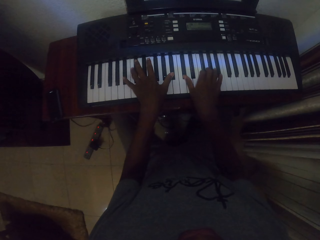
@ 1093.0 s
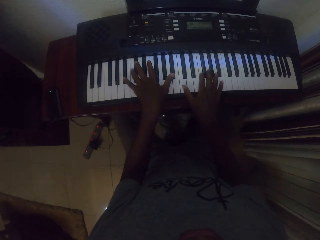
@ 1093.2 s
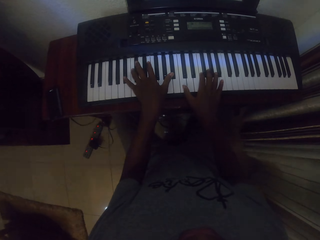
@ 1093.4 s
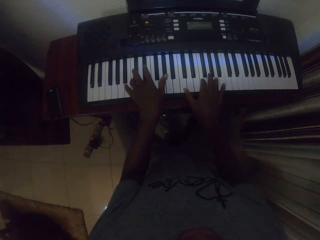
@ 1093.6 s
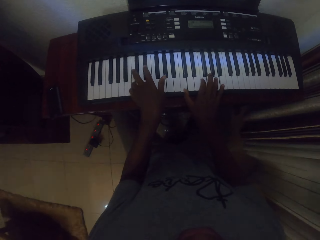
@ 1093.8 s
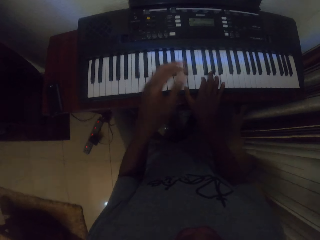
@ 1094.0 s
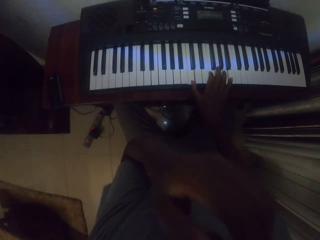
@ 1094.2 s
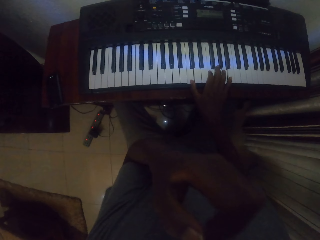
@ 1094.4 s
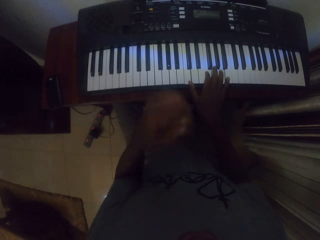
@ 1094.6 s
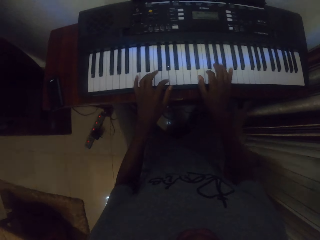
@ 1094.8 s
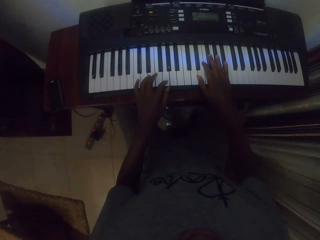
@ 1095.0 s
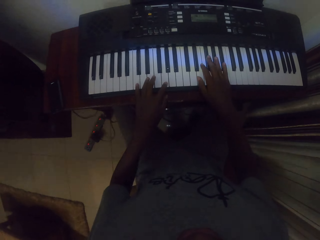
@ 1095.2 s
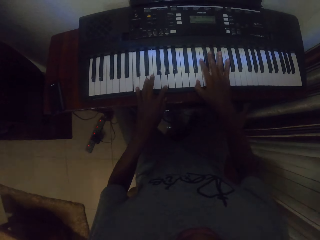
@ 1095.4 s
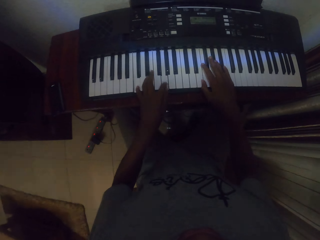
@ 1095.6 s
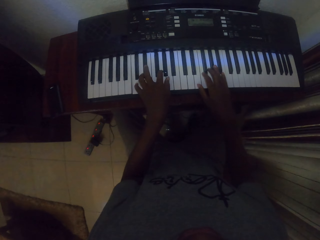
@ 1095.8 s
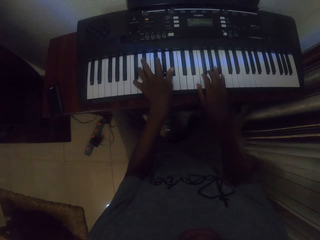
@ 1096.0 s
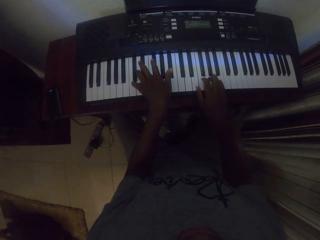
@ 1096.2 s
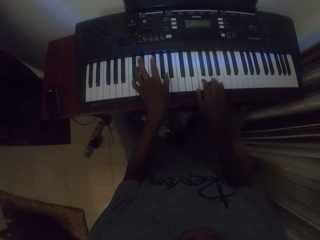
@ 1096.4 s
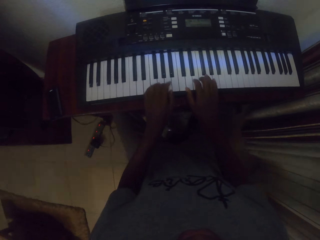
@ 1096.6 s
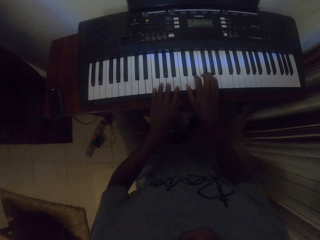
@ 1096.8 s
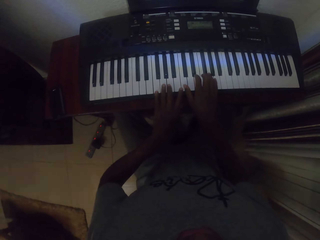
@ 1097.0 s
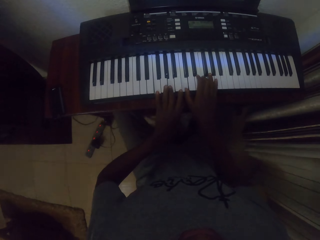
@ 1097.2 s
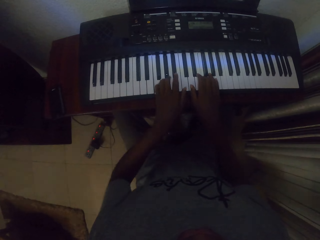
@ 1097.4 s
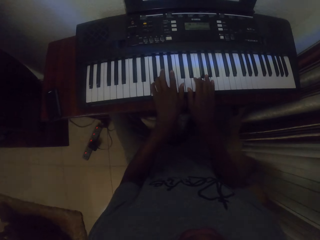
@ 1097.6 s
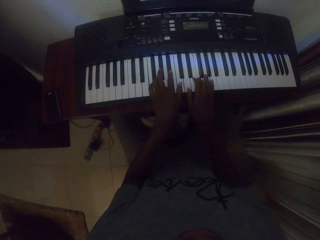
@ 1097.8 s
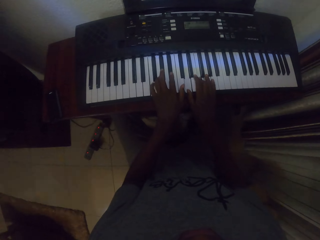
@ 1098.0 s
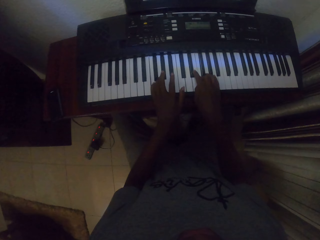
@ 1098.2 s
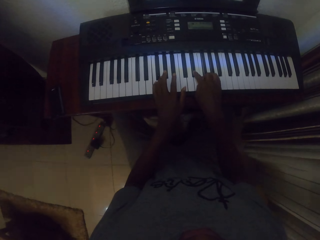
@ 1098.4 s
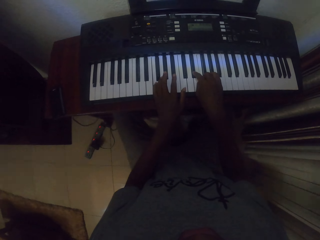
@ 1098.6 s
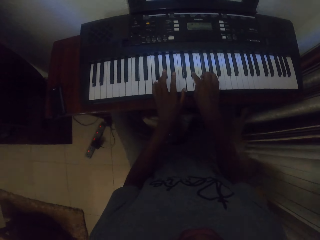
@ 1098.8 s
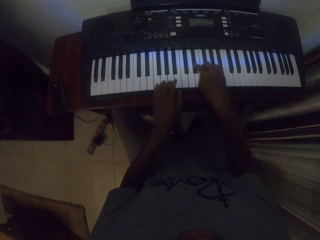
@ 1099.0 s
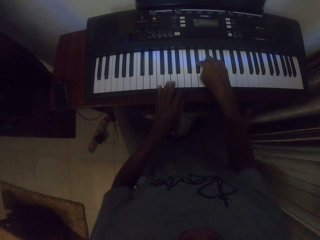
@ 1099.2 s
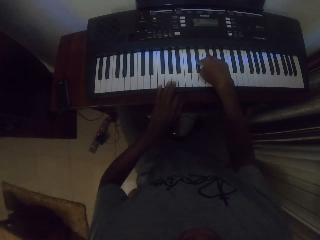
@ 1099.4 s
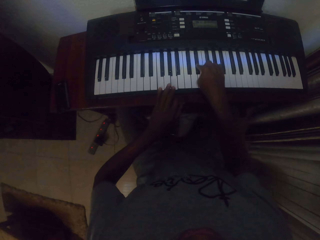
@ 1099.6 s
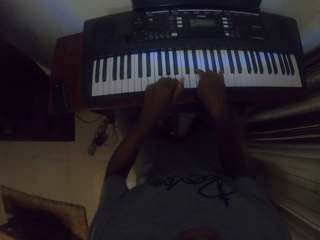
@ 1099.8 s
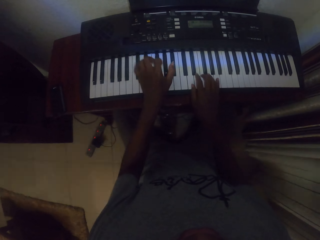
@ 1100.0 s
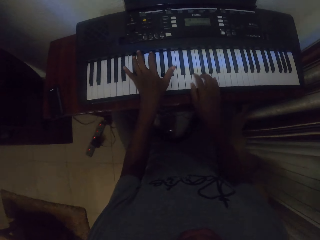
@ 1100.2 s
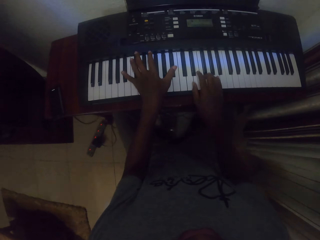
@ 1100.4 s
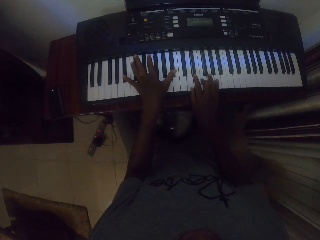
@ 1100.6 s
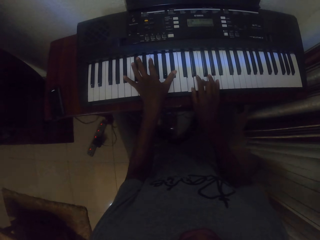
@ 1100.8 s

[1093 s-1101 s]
The camera wearer raises a hand. They put the hand down. They play the piano.

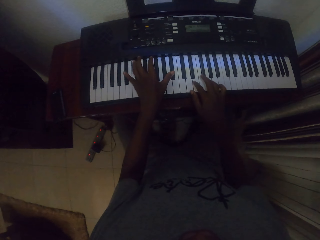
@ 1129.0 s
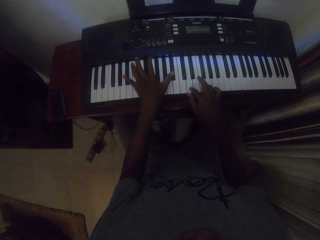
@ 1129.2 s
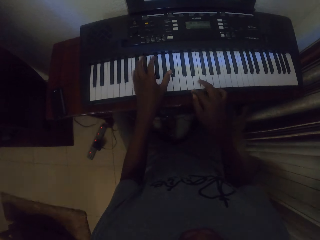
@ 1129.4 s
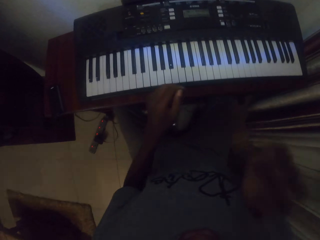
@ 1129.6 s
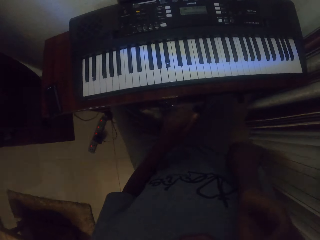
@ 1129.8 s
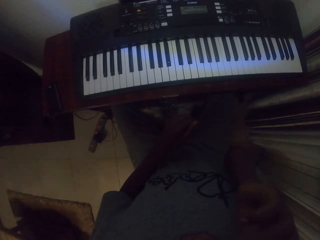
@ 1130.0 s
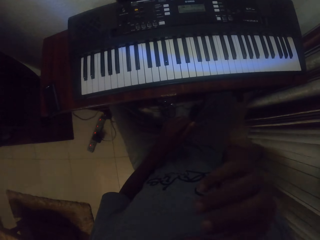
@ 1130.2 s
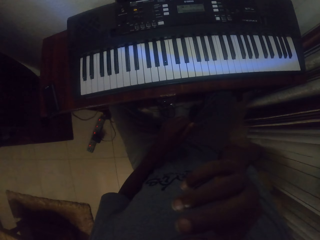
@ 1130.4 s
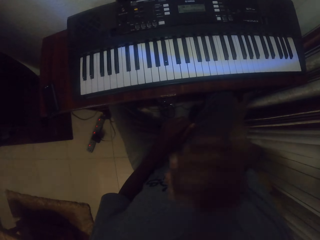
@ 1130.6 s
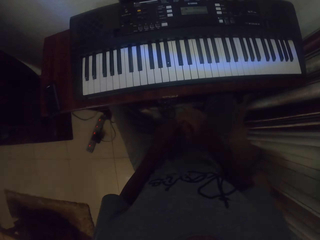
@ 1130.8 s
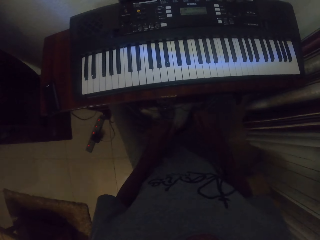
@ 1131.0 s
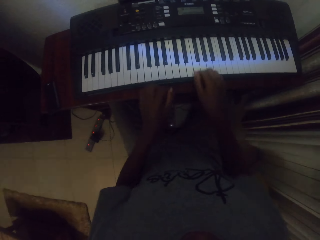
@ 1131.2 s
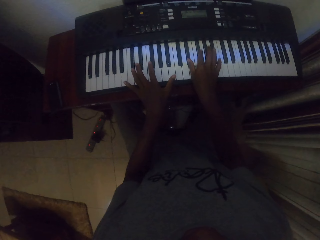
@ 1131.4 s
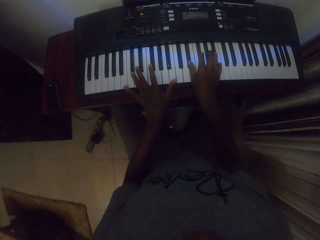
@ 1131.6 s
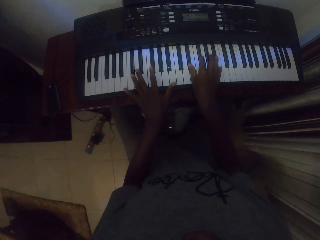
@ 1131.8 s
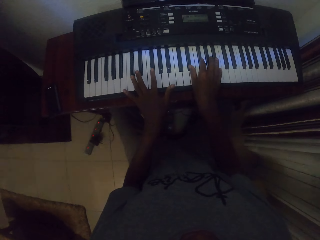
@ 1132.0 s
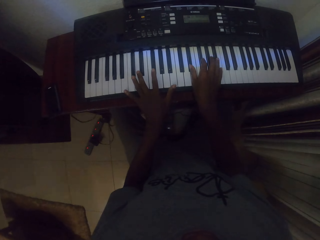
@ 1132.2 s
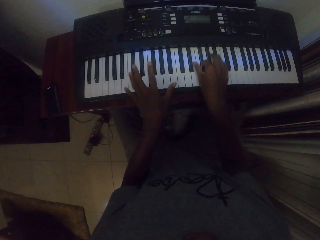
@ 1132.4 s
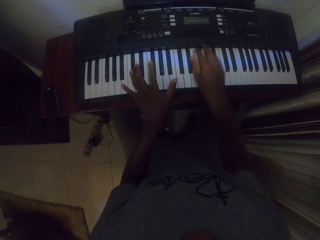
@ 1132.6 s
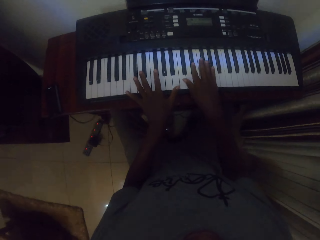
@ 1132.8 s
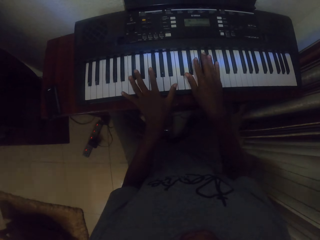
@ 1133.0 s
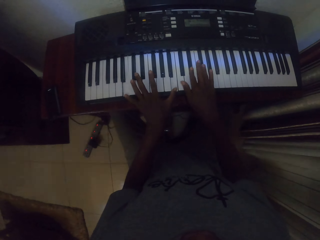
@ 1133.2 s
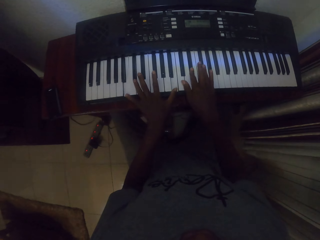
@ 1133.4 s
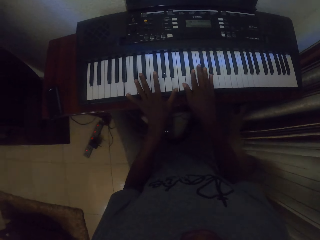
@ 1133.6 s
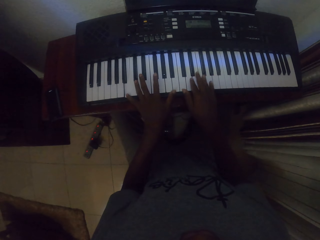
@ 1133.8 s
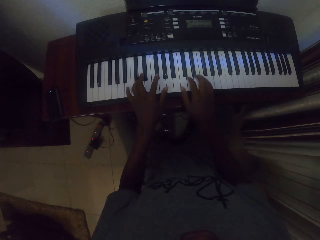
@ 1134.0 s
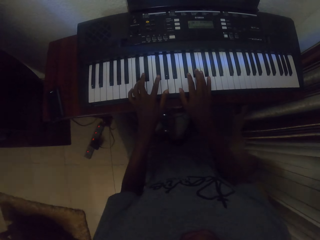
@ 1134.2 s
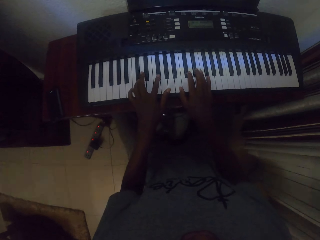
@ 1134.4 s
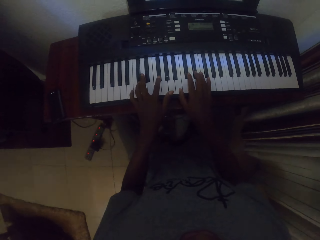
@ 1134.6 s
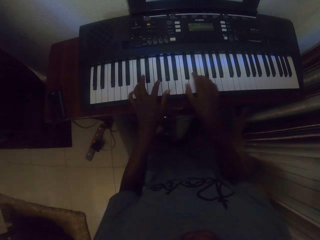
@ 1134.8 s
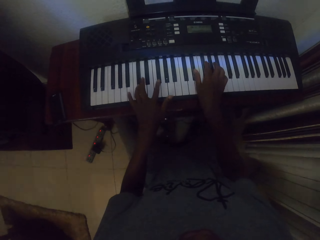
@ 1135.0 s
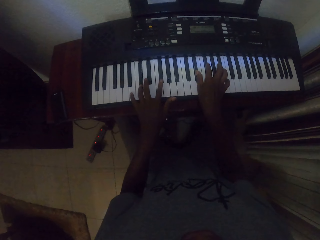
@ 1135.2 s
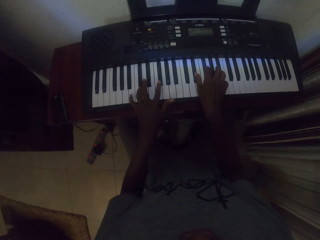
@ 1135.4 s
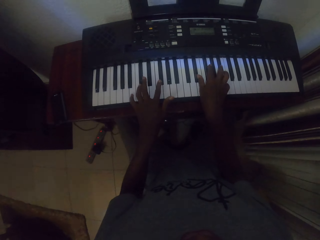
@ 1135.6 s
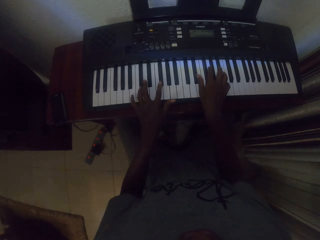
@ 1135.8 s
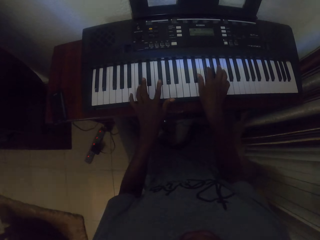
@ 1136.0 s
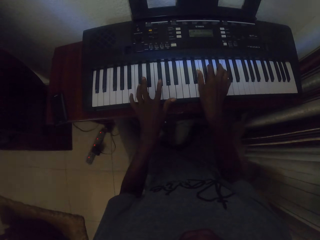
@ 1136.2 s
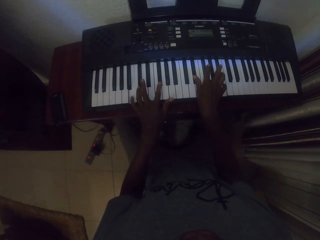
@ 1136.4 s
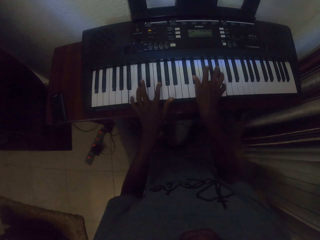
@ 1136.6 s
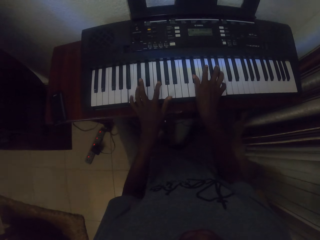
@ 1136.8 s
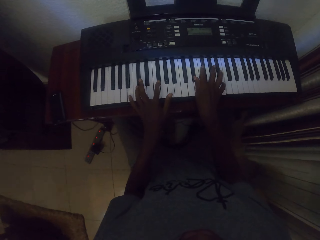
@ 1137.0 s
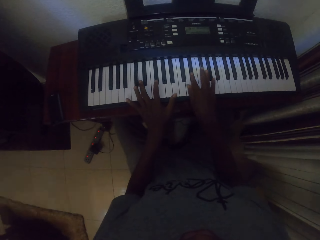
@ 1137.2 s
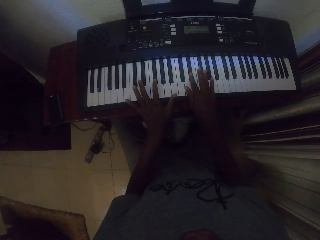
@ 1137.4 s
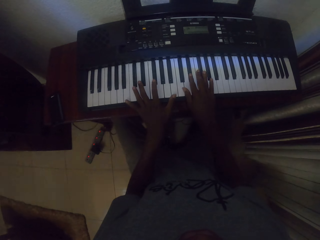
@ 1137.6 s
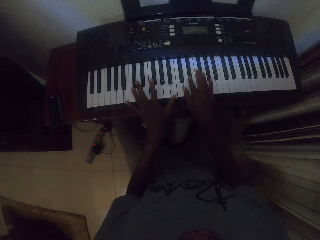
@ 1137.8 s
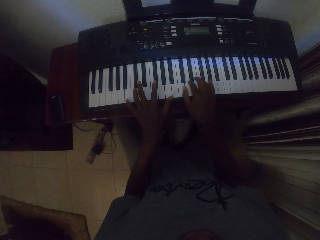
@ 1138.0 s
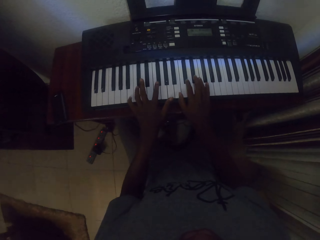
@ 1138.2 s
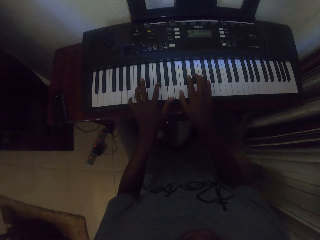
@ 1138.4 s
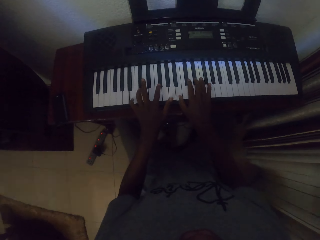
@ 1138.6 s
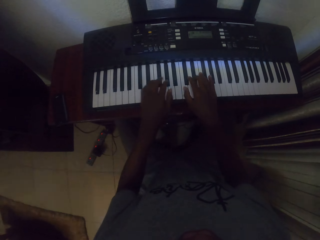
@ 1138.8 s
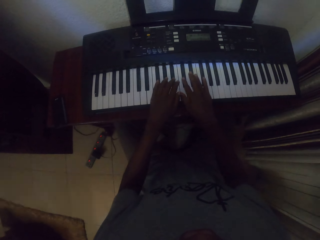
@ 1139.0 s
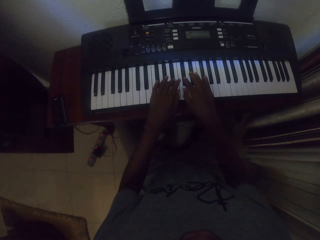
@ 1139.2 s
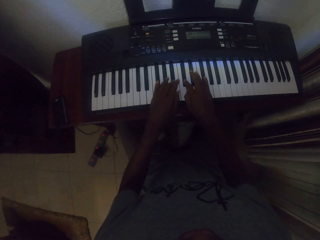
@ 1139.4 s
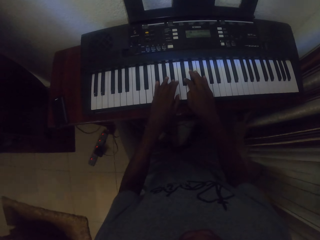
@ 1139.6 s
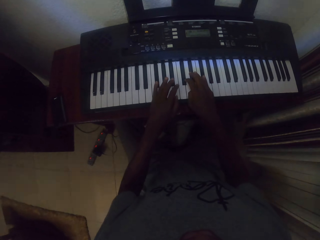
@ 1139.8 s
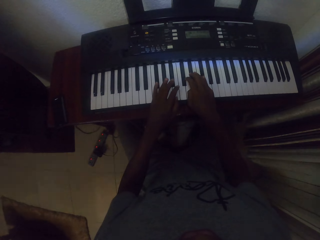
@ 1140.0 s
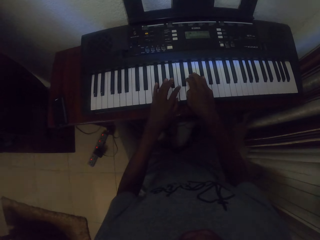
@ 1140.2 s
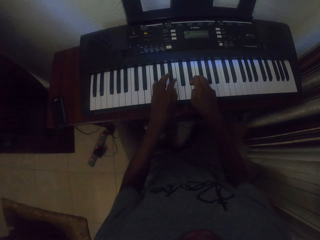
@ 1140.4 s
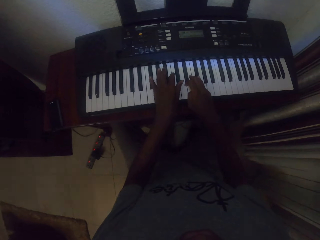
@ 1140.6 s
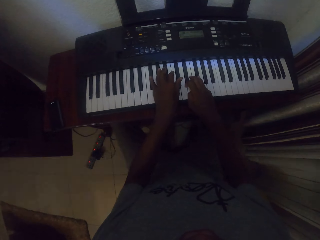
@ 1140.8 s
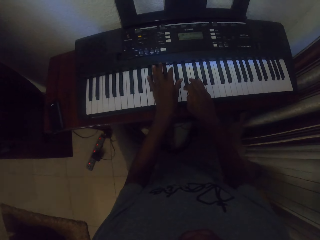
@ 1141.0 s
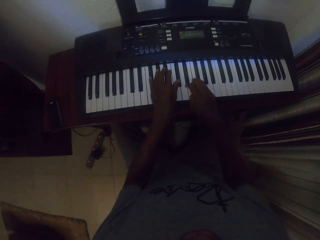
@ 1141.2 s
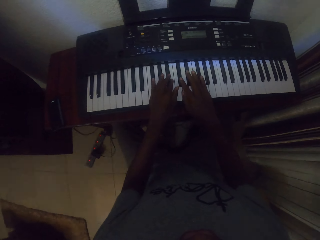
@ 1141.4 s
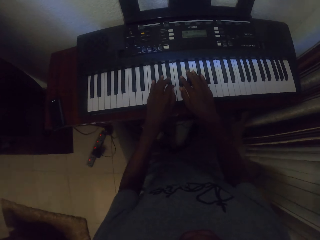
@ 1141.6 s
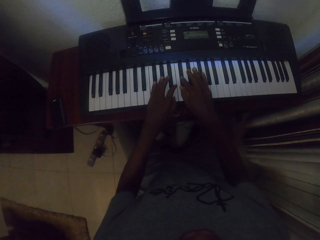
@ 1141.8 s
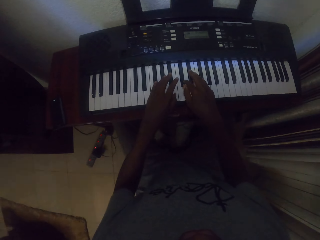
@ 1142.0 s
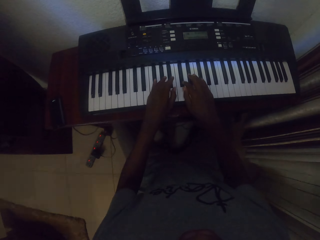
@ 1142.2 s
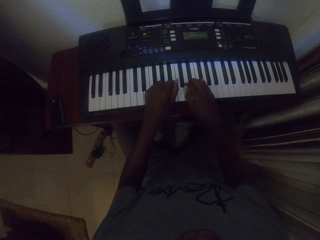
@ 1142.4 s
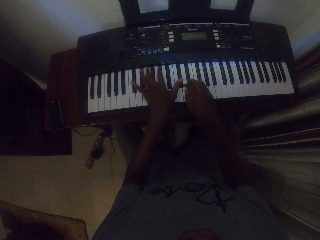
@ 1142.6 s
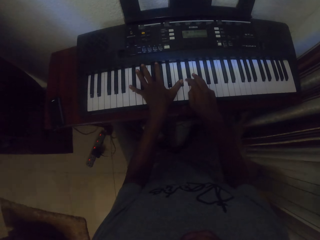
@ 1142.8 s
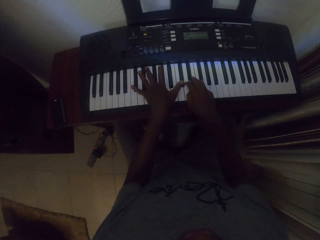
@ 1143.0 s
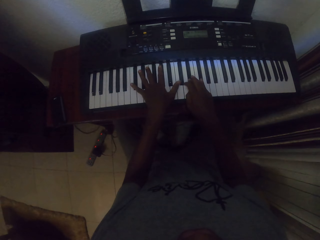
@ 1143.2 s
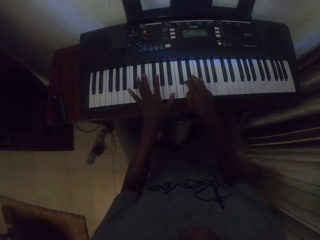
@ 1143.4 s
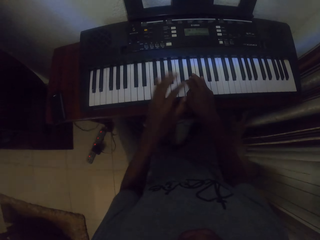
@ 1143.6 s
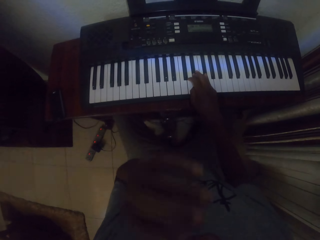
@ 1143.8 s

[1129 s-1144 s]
The camera wearer touches the face. They play the piano.
